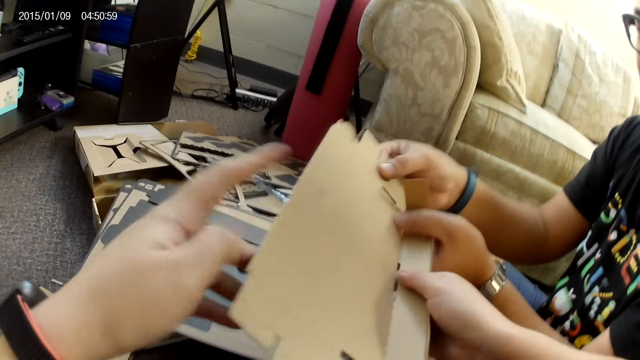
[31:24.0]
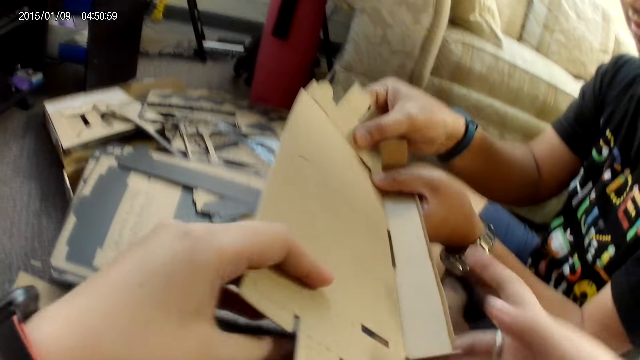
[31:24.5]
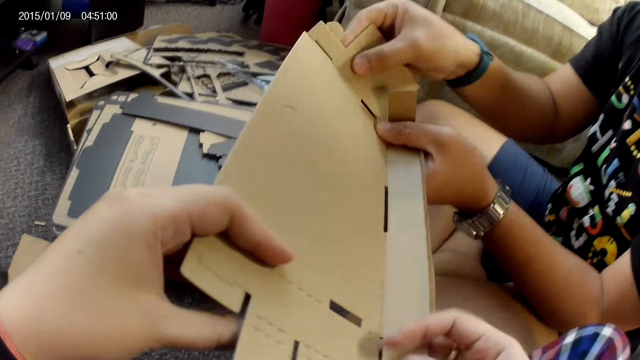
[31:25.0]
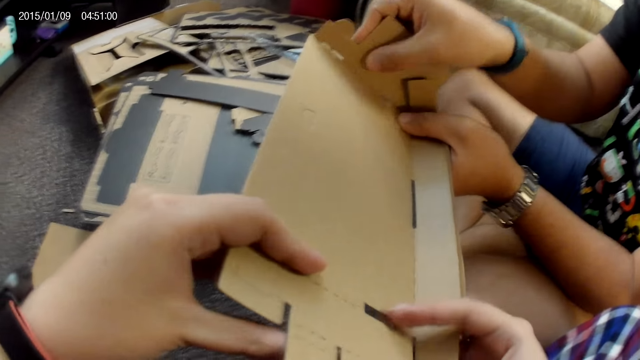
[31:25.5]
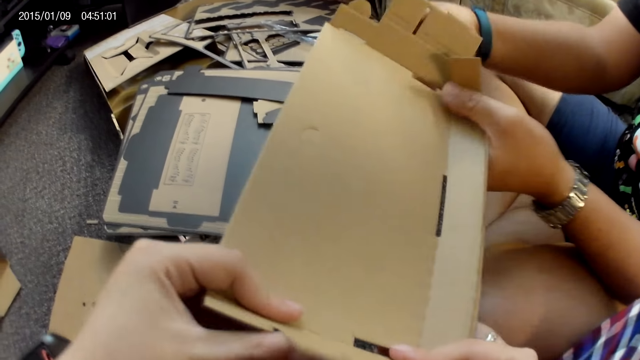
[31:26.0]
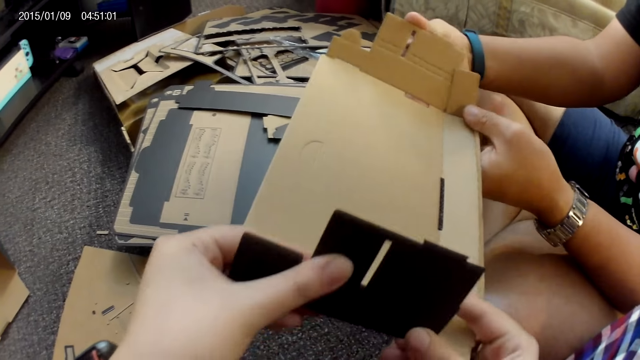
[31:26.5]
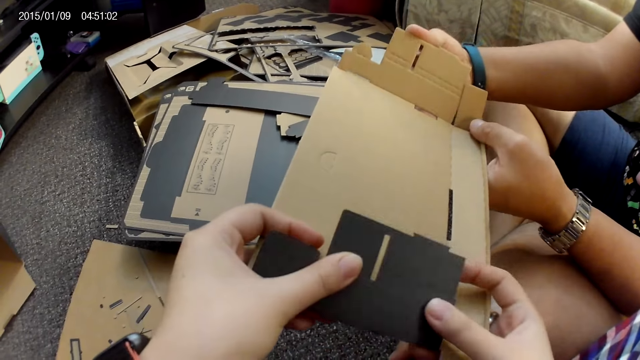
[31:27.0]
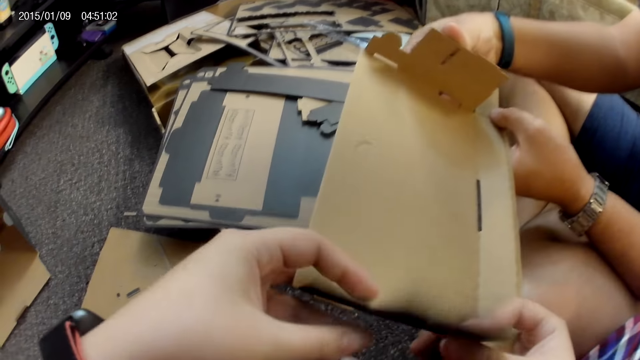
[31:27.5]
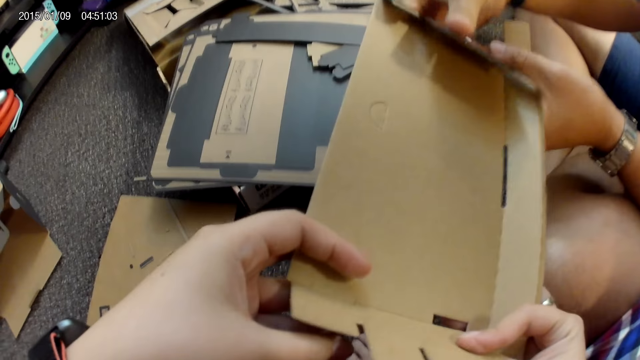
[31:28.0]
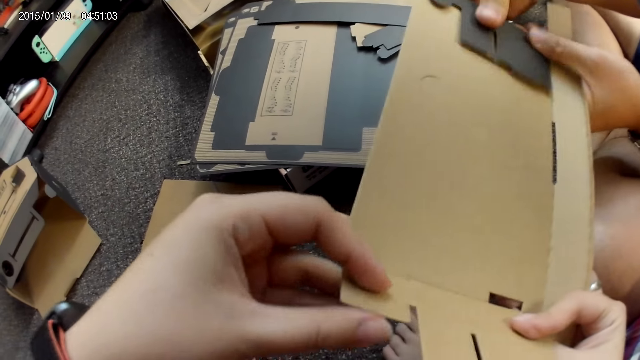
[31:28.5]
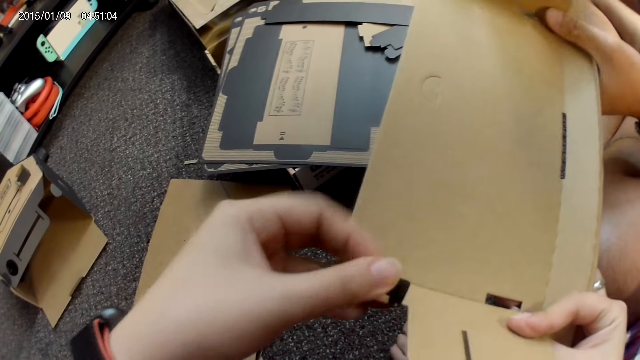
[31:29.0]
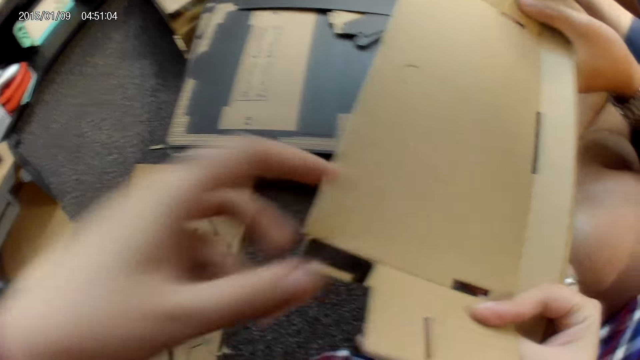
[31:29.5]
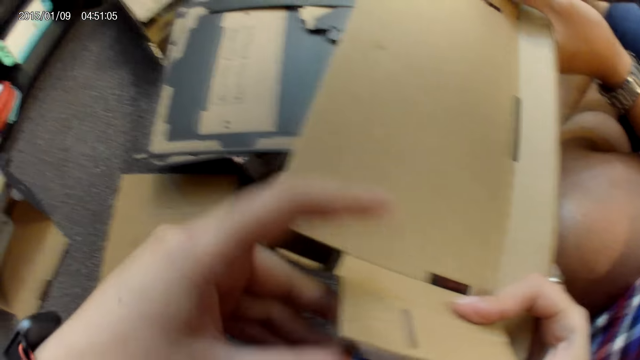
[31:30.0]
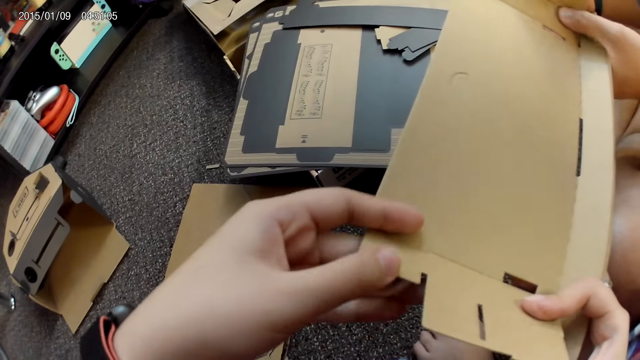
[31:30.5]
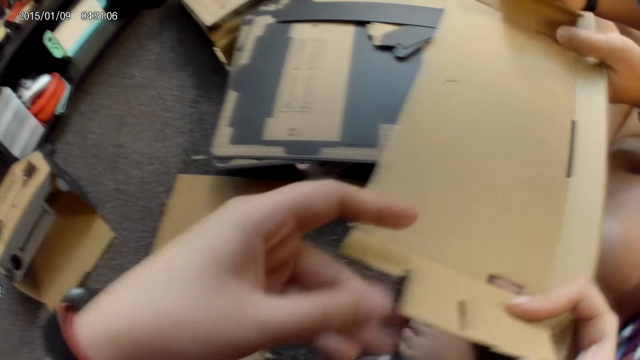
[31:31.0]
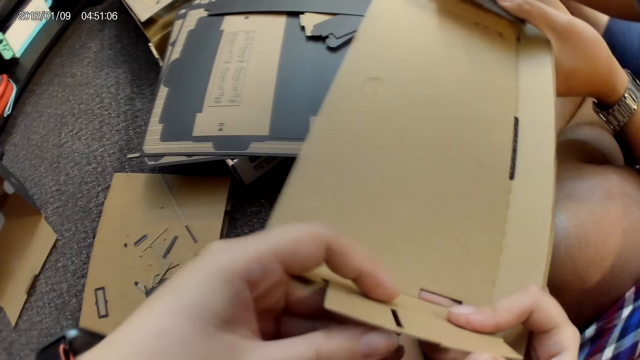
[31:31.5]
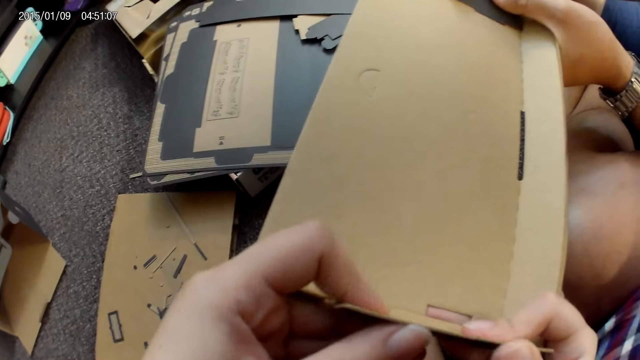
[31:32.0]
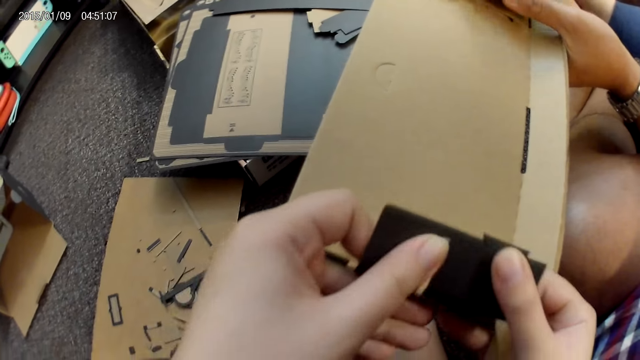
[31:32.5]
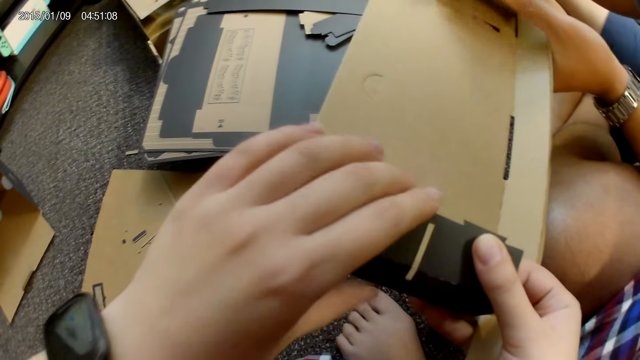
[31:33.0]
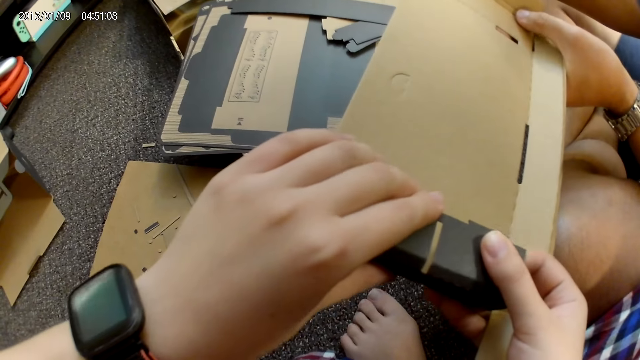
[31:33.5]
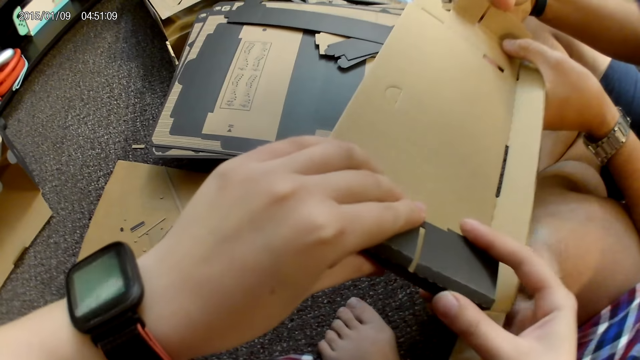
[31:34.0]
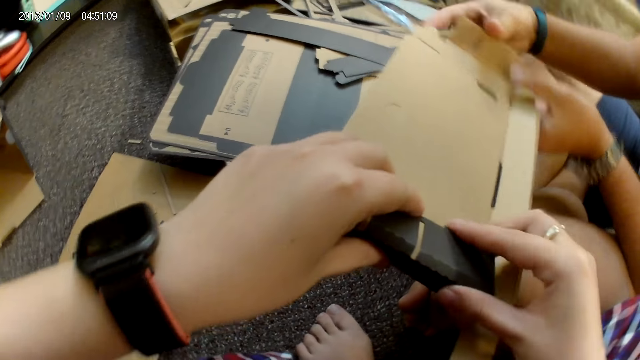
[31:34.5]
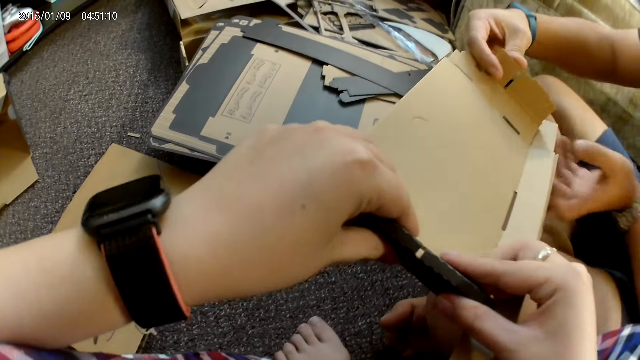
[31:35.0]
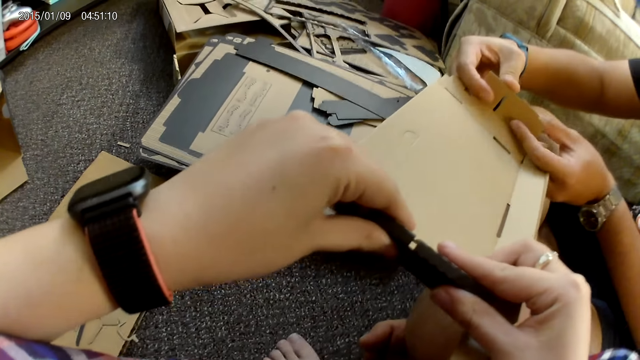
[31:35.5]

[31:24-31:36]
The camera wearer assembles the cardboard construction game with both hands. The man assembles the cardboard construction game with both hands. The camera wearer folds the carton.

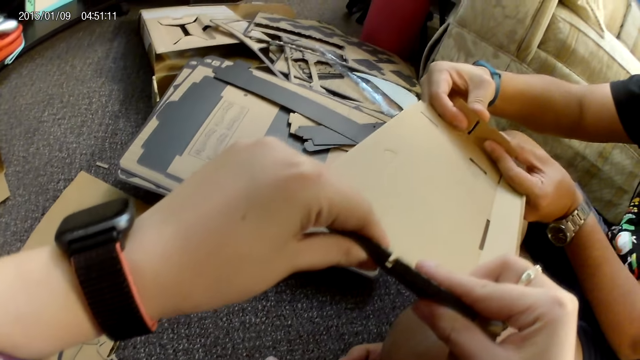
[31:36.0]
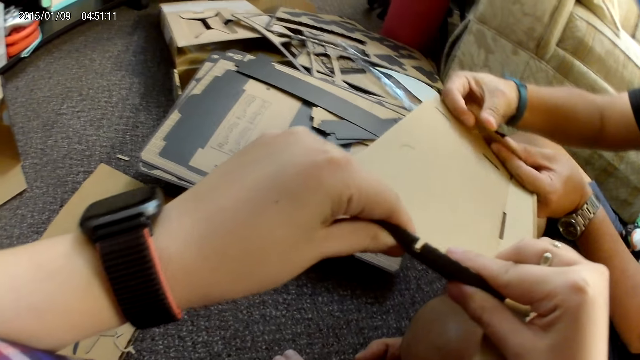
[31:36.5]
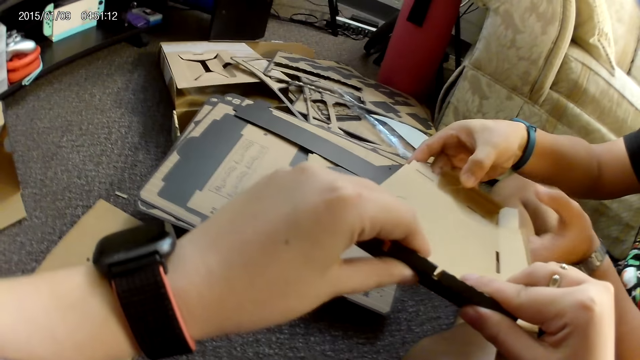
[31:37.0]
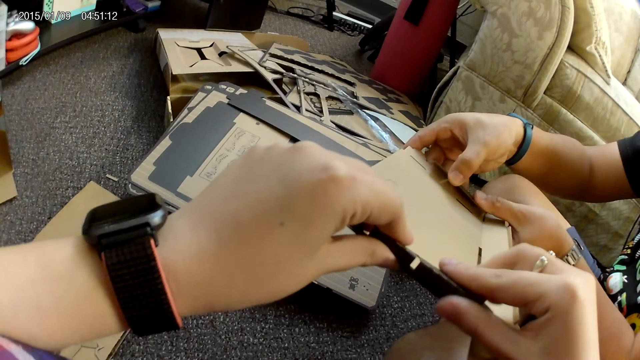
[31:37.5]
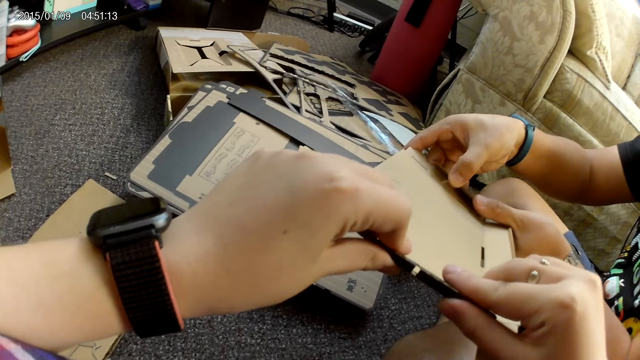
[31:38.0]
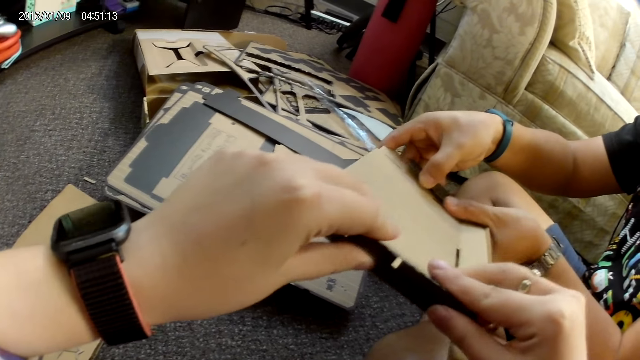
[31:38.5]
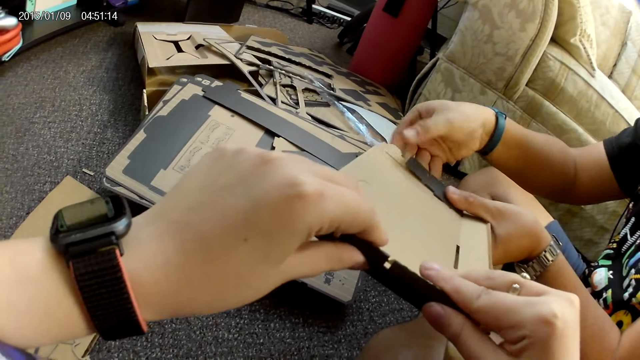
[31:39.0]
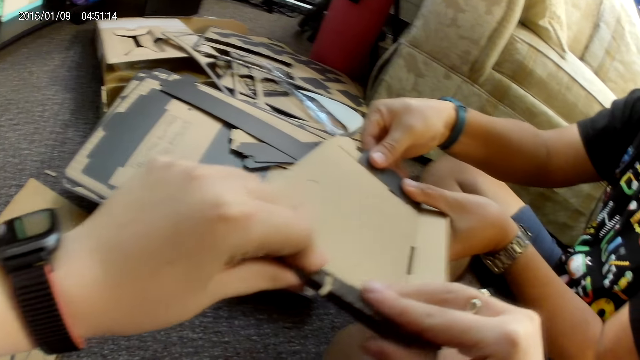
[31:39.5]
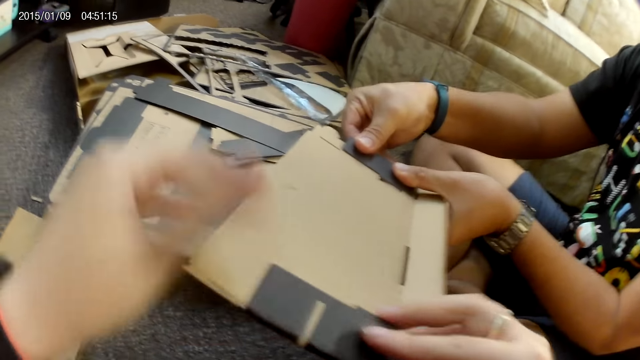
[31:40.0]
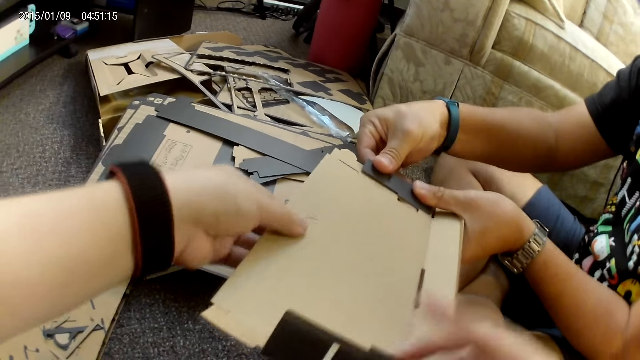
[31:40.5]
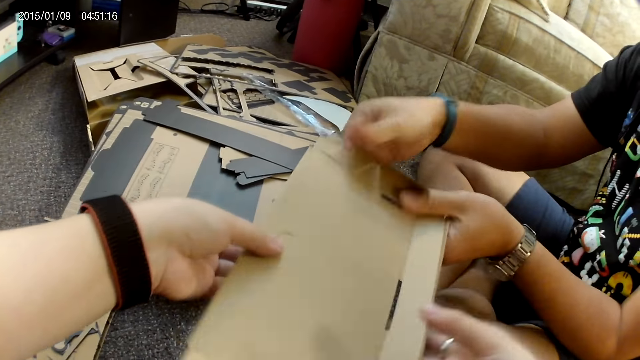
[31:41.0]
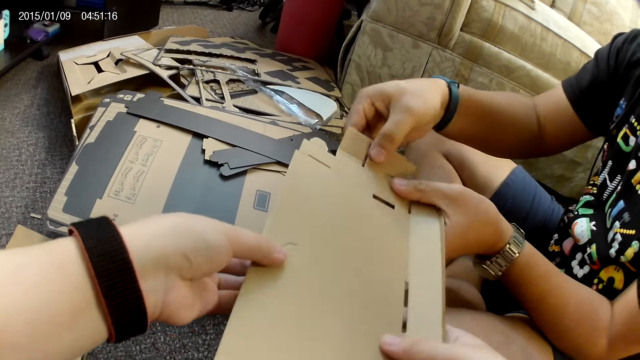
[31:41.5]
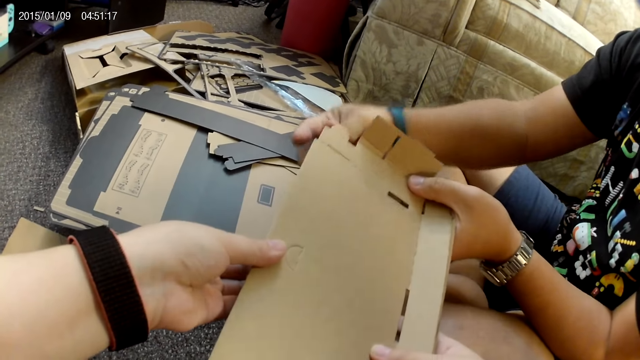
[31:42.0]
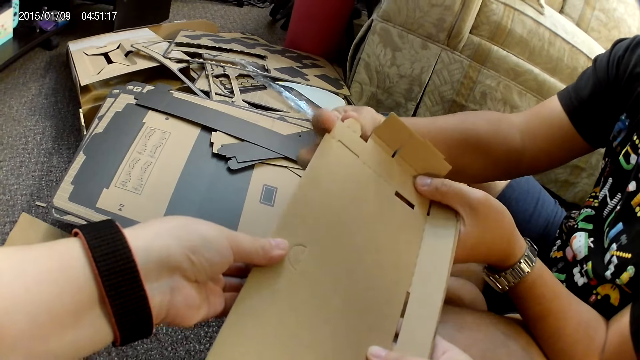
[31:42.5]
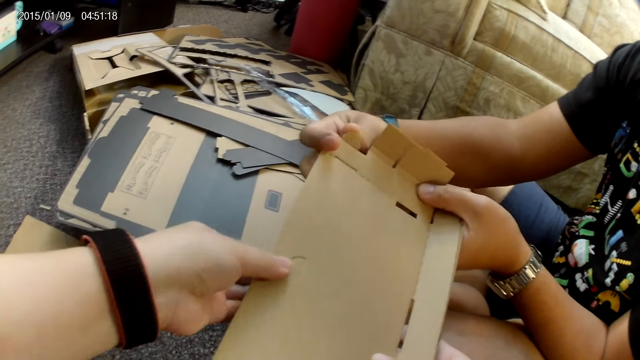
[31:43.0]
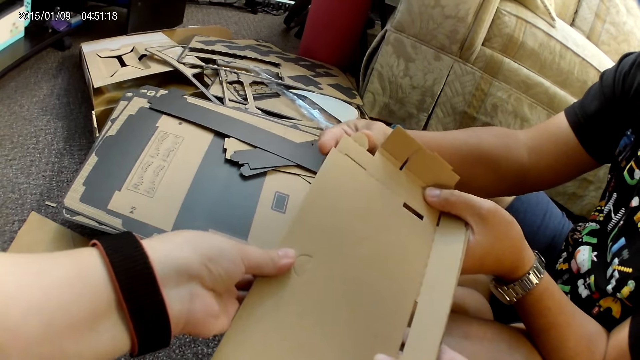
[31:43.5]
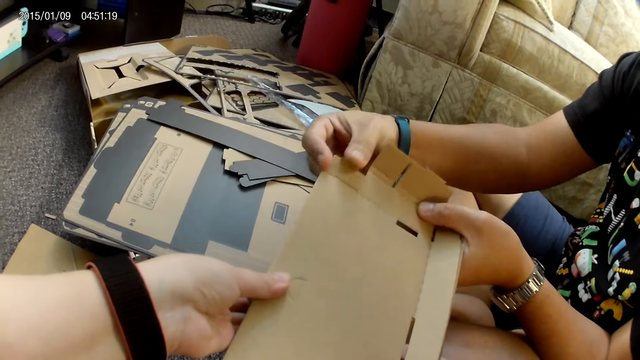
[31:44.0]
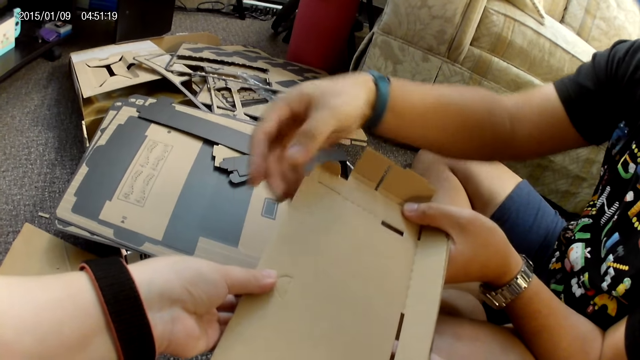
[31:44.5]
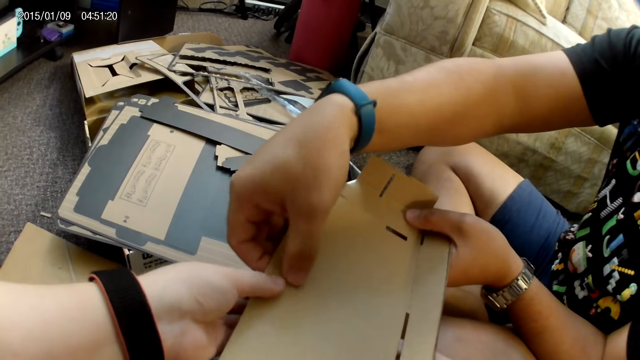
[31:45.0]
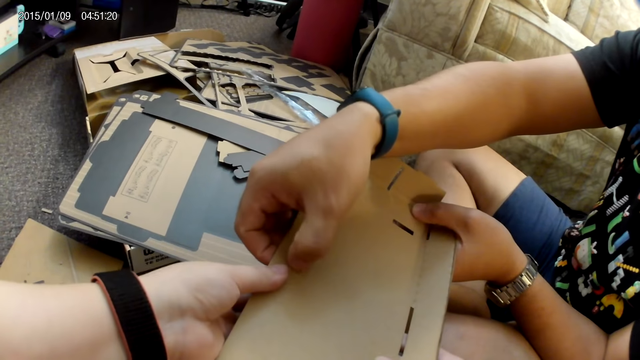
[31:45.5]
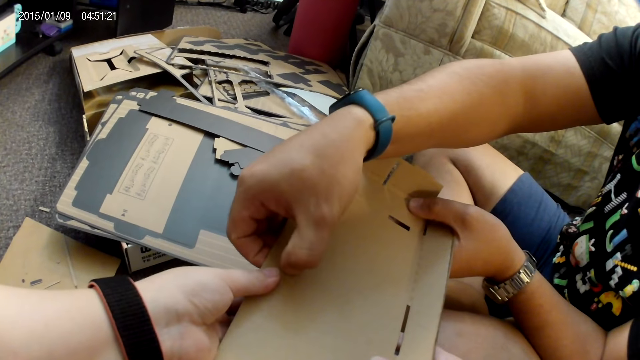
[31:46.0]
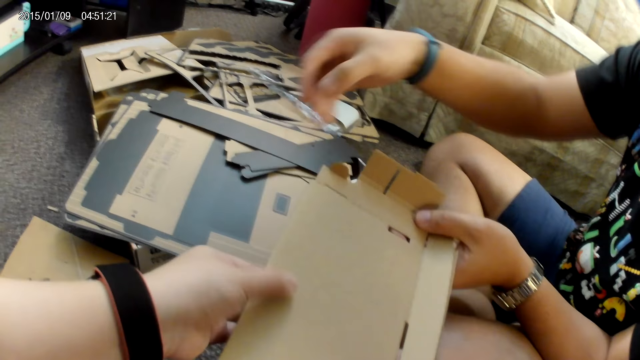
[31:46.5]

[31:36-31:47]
The camera wearer holds the cardboard with both hands. A man touches the cardboard with his right hand. The man removes his right hand from the cardboard.
